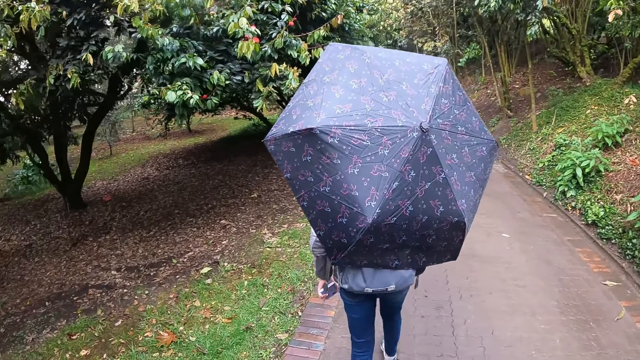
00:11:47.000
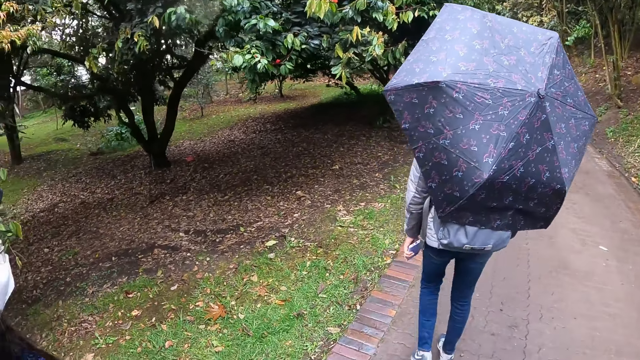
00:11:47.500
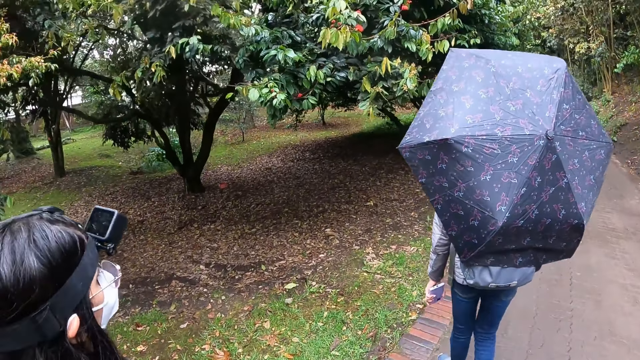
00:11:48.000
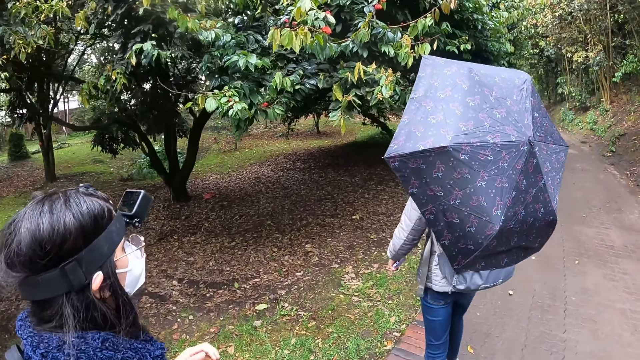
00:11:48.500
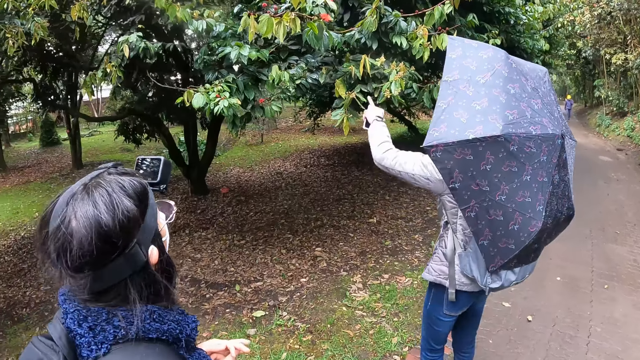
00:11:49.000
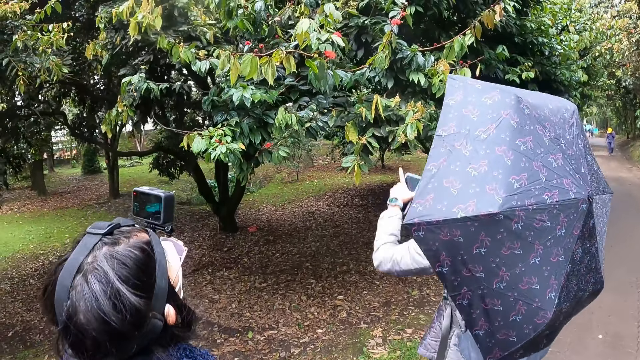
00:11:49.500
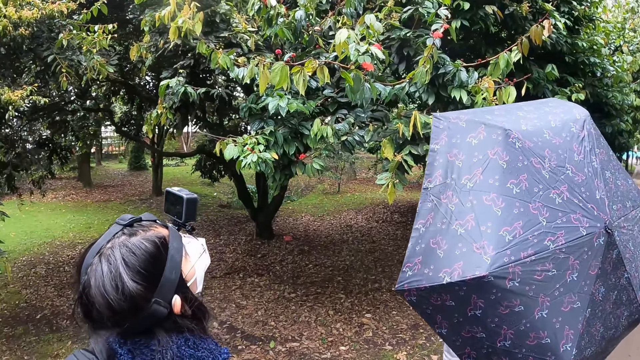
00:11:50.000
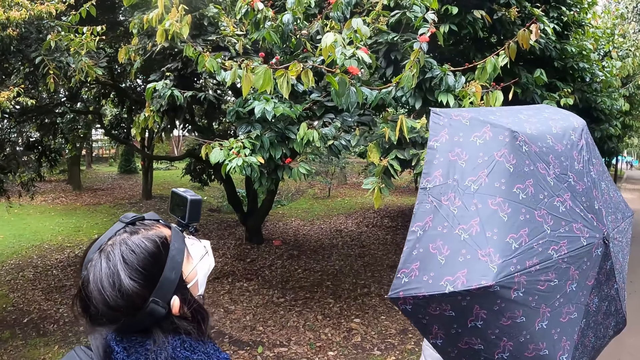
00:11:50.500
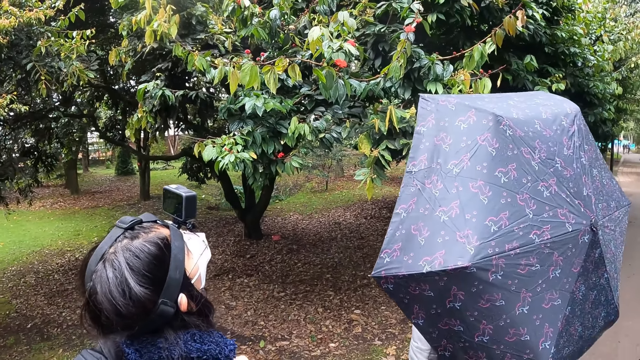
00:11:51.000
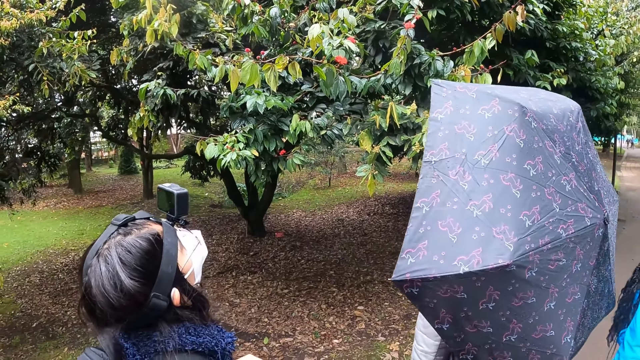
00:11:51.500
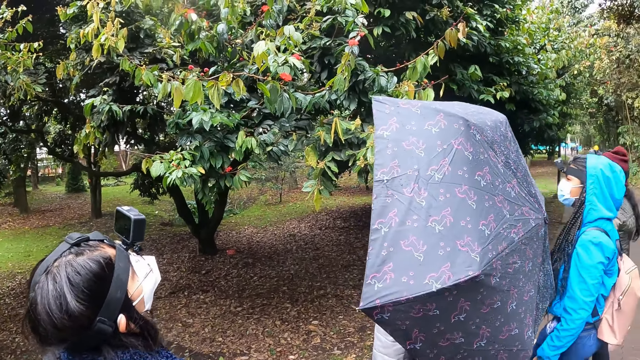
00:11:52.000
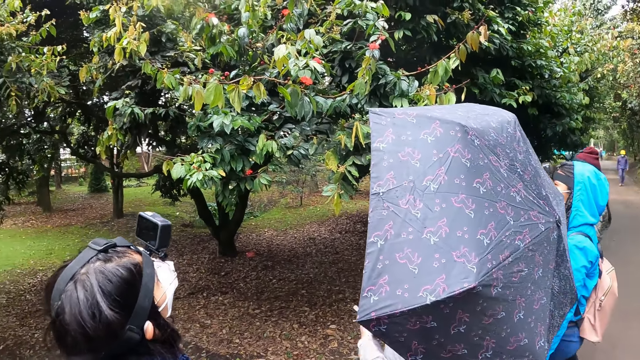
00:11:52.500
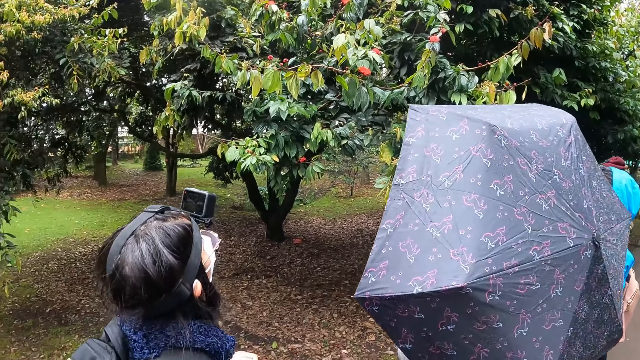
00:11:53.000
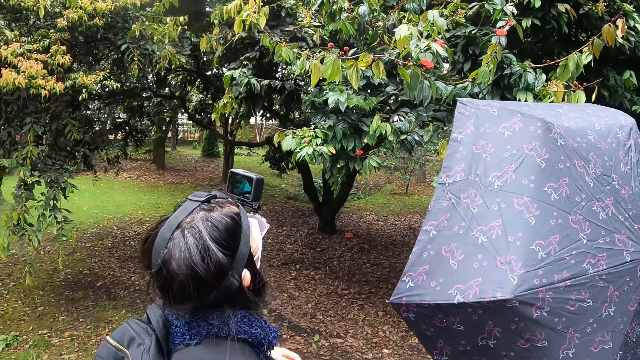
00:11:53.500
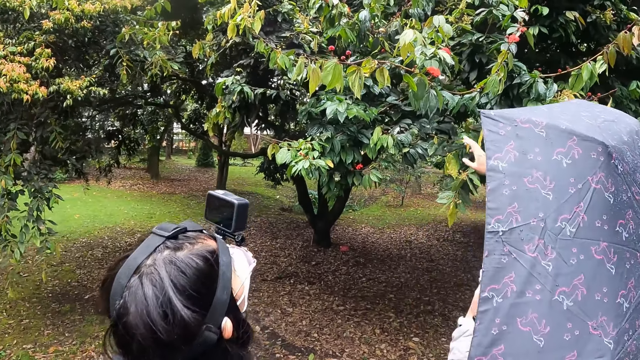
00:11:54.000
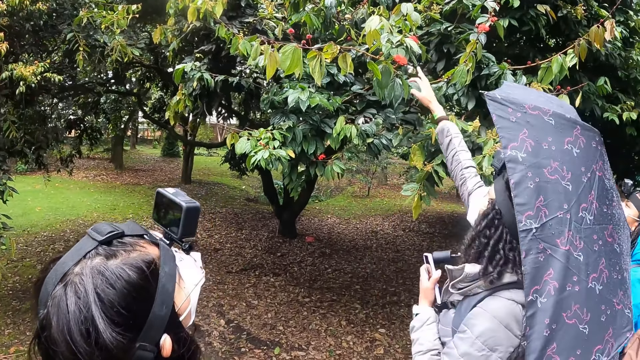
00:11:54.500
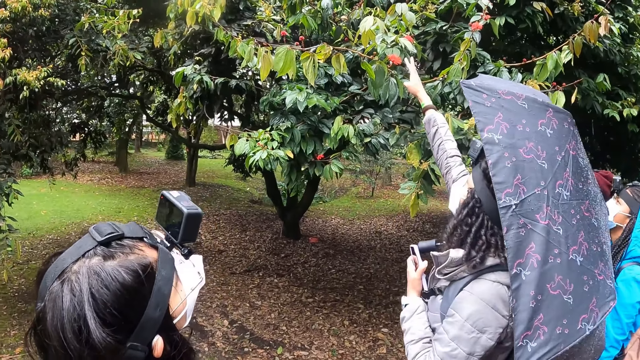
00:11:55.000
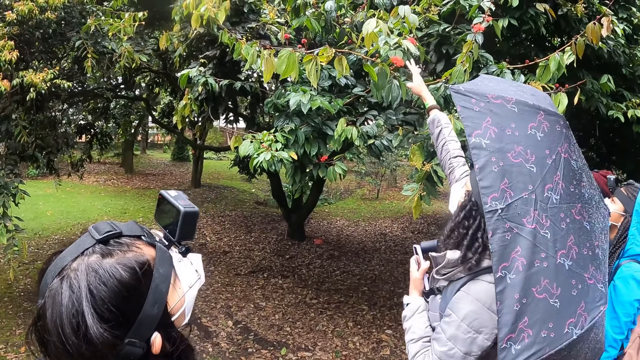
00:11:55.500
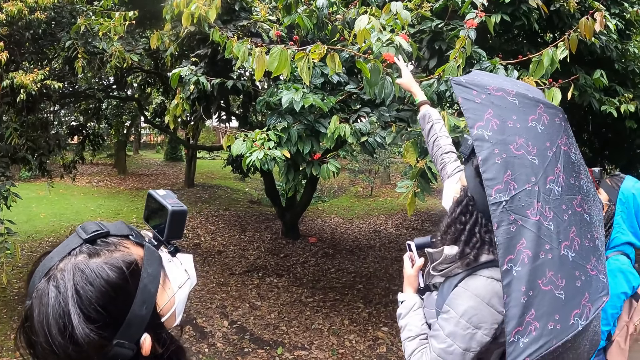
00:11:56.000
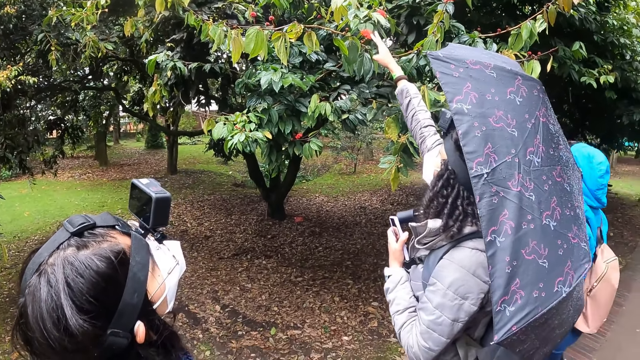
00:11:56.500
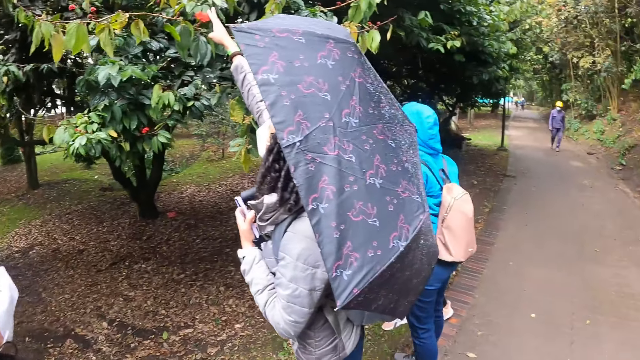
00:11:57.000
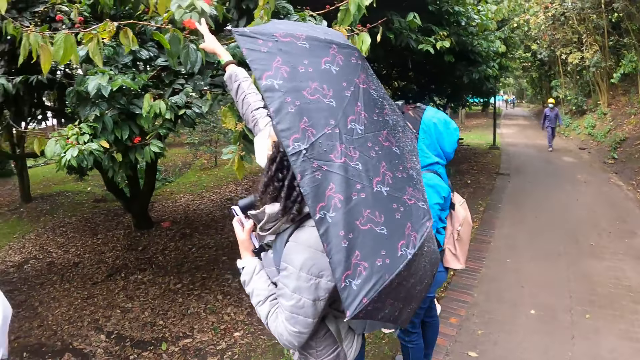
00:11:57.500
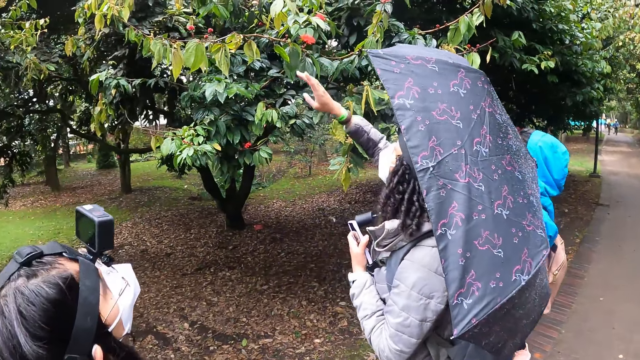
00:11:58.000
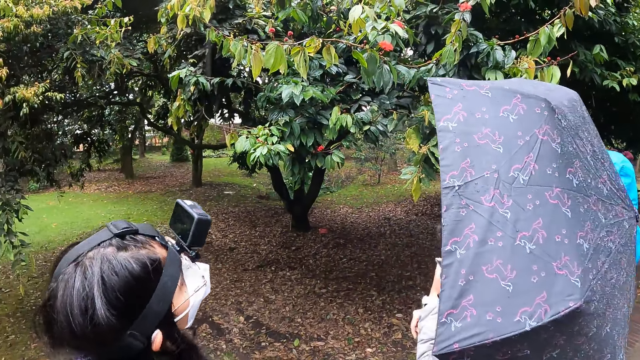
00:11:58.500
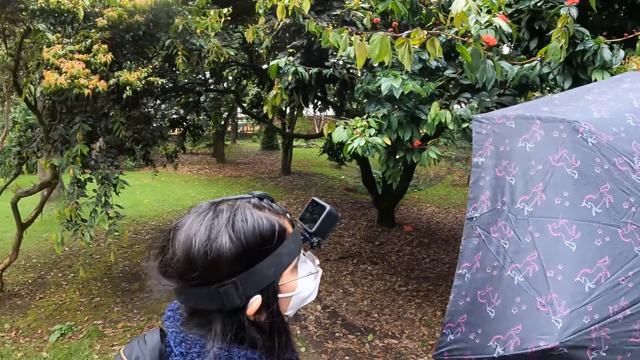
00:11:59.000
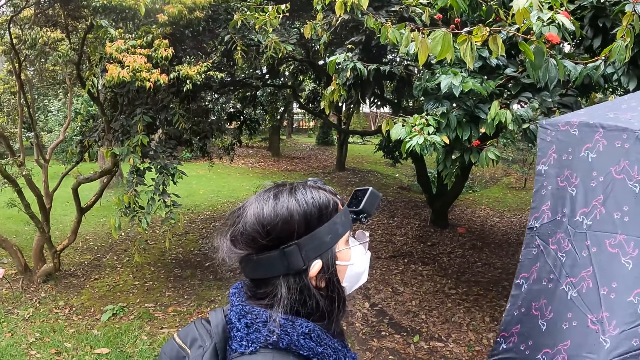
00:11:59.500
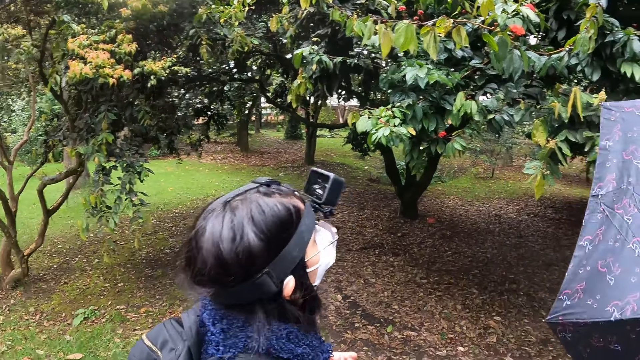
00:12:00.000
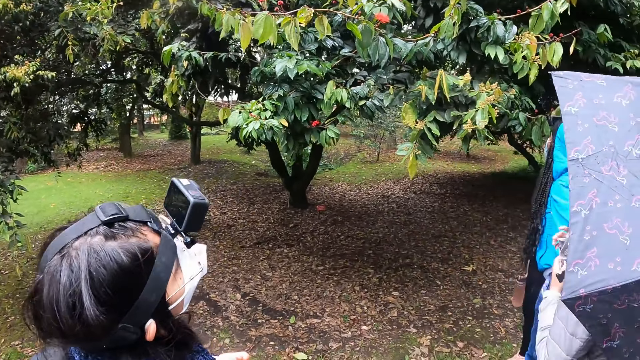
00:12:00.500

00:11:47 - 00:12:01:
A woman points her left hand to a plant. The camera wearer looks at the tree. The woman touches the flower on the plant with her right hand.

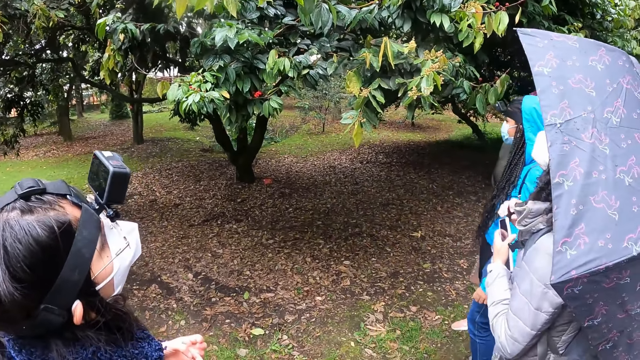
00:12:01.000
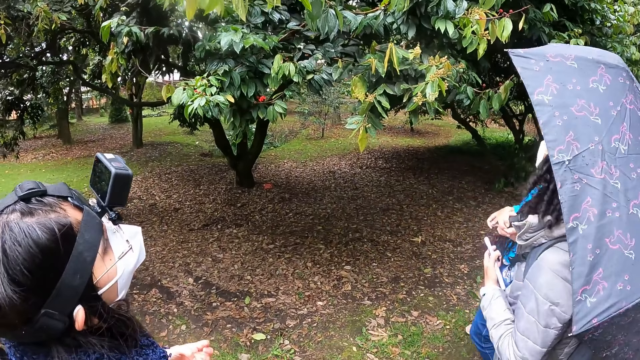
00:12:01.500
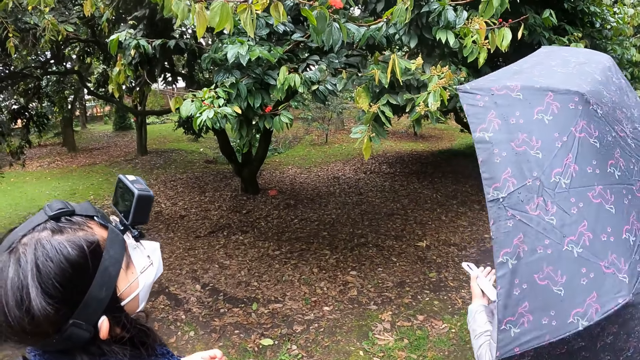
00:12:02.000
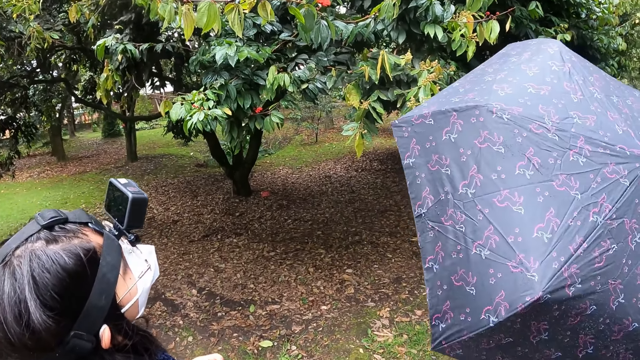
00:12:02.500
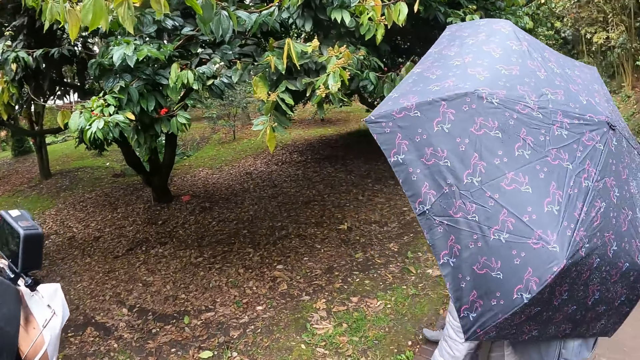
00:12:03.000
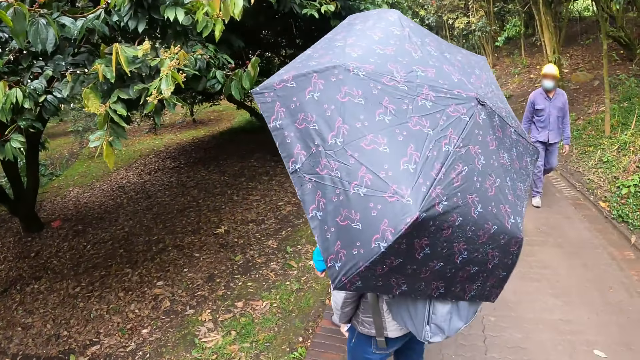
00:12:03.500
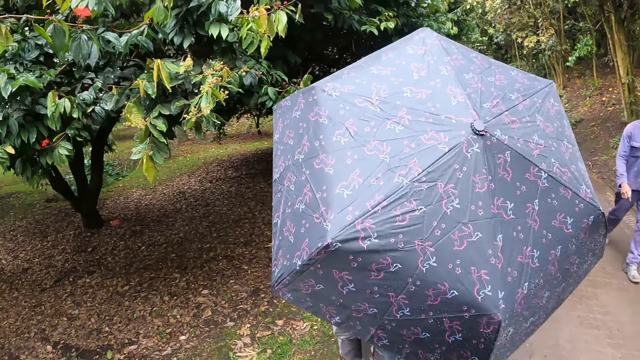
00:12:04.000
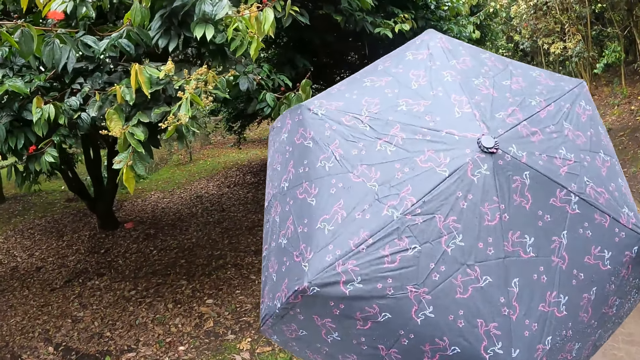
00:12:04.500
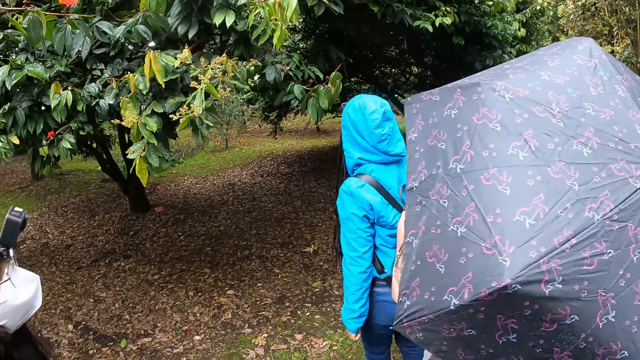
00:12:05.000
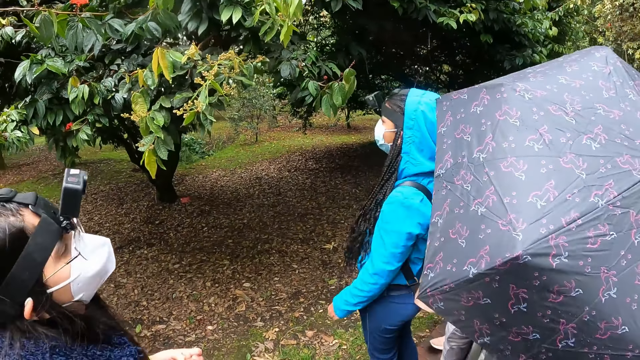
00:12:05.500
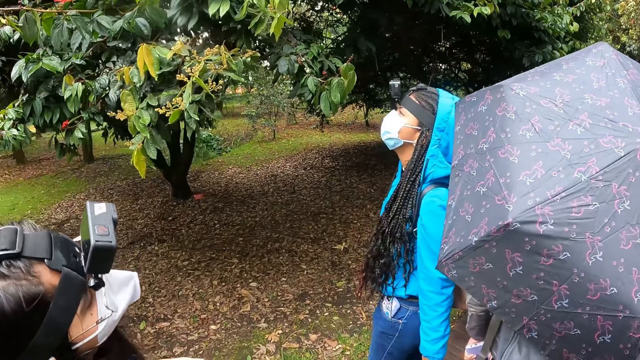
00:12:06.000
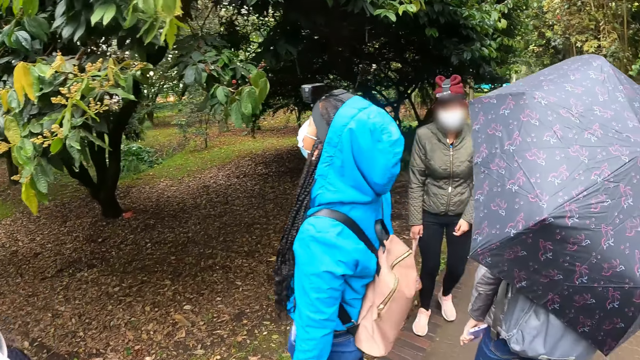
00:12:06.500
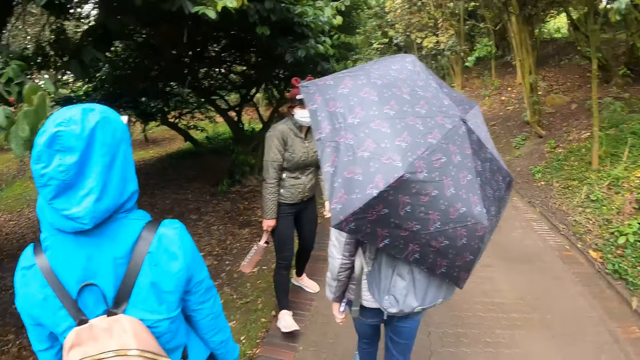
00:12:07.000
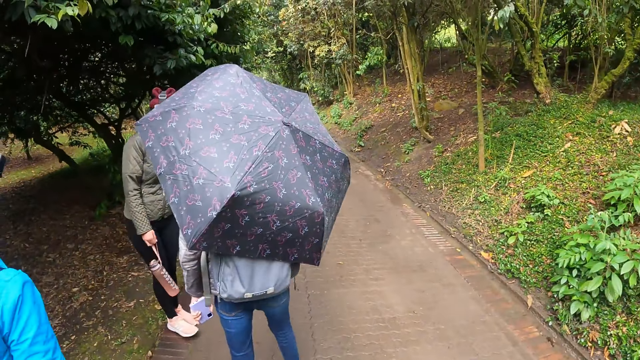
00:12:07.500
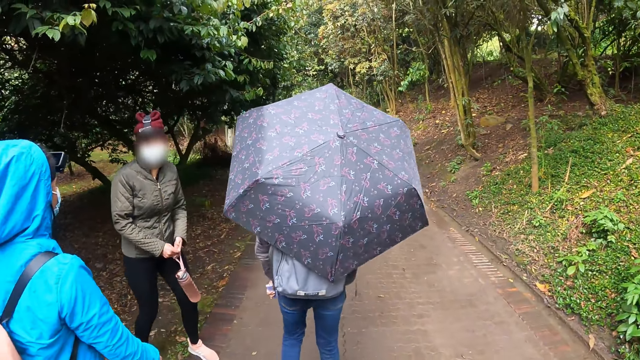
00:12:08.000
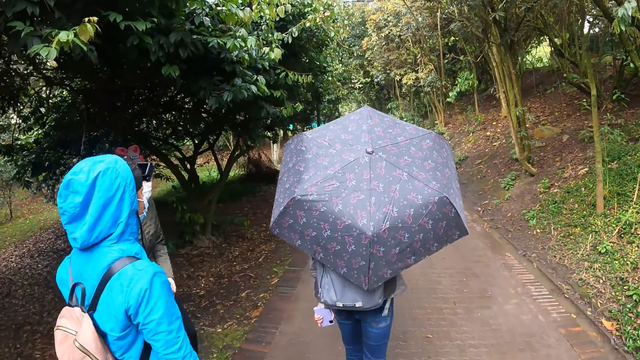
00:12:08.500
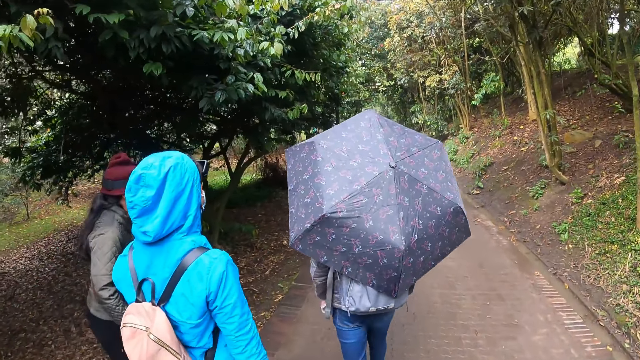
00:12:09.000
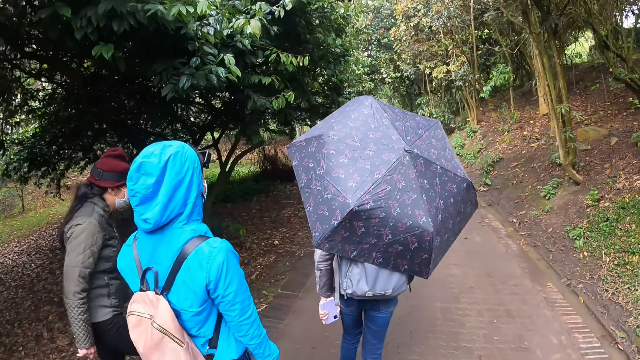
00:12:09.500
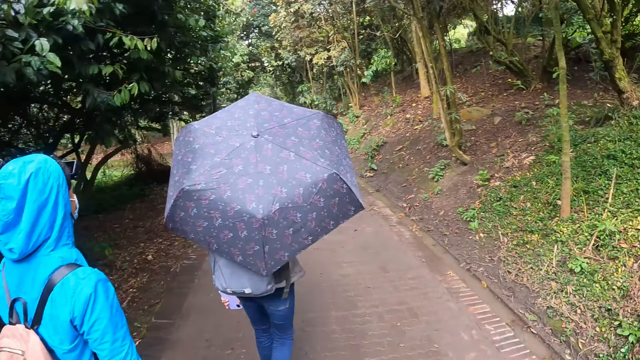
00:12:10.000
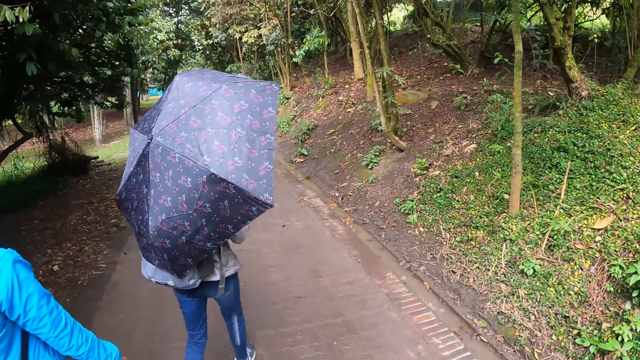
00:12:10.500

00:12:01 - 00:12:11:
The camera wearer walks on the pavement. A woman holds the water bottle with both hands.
